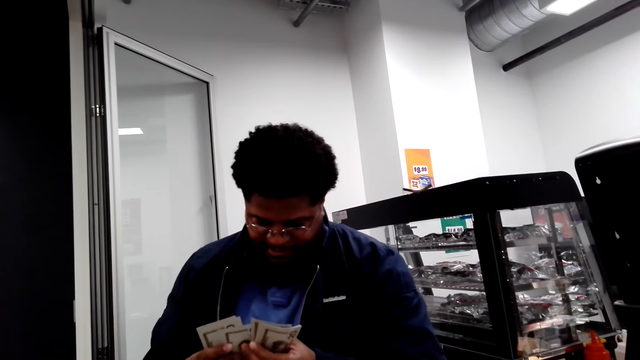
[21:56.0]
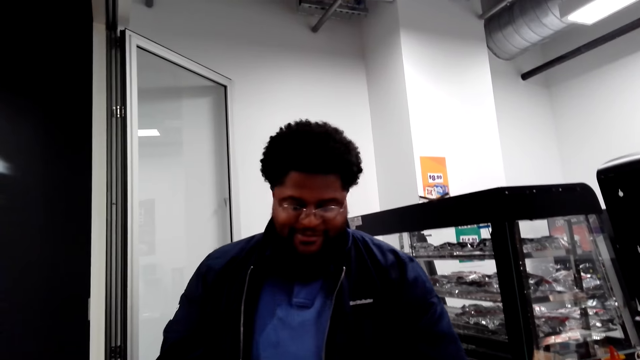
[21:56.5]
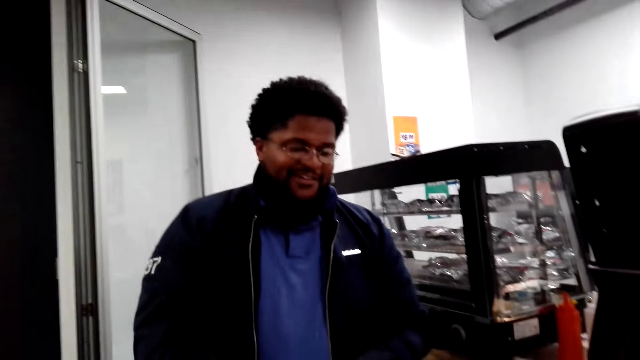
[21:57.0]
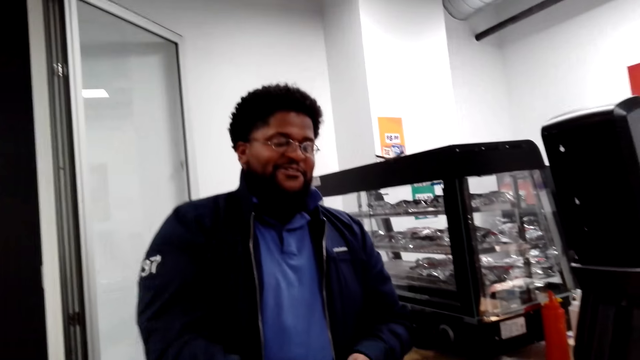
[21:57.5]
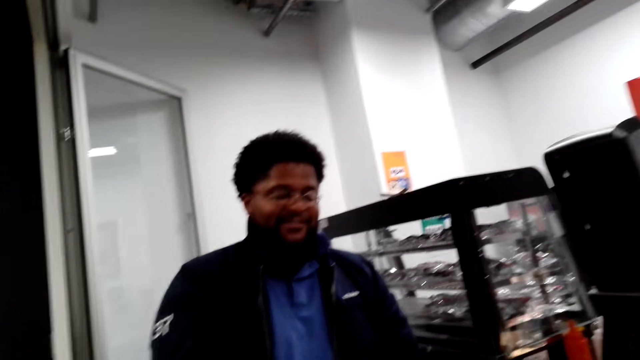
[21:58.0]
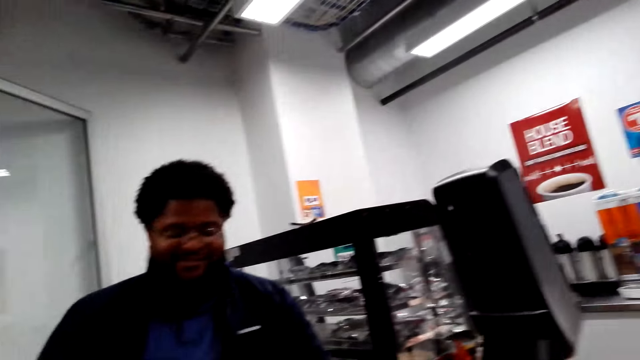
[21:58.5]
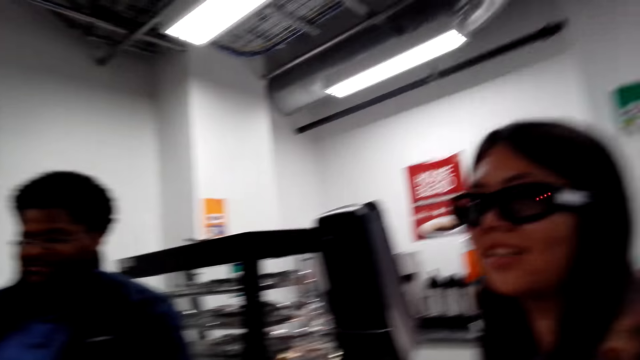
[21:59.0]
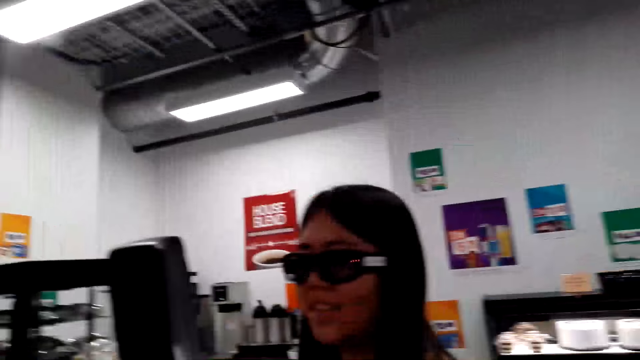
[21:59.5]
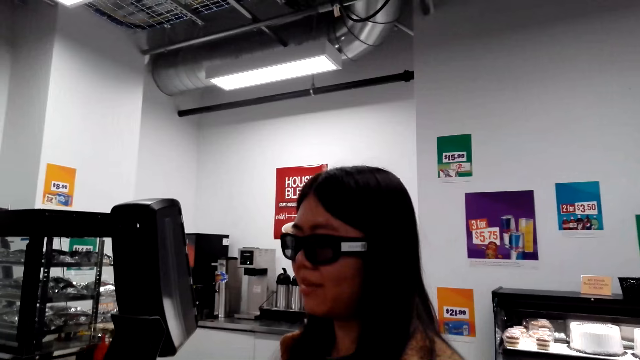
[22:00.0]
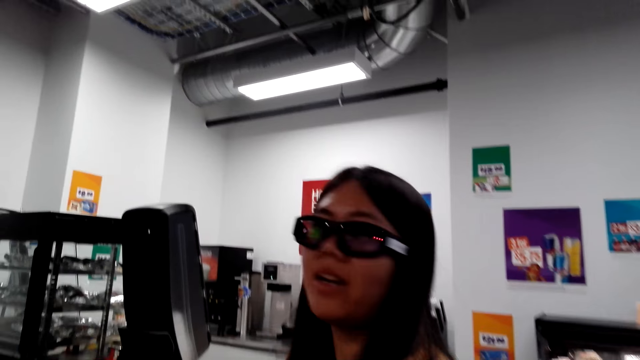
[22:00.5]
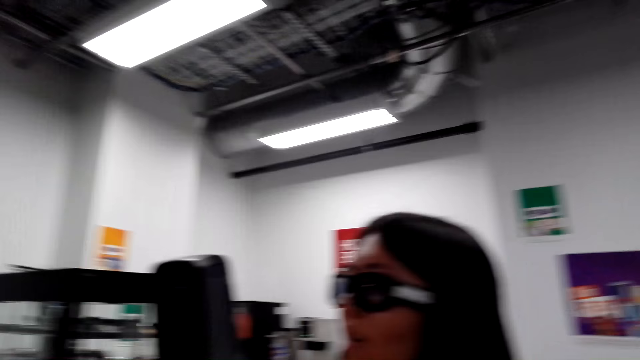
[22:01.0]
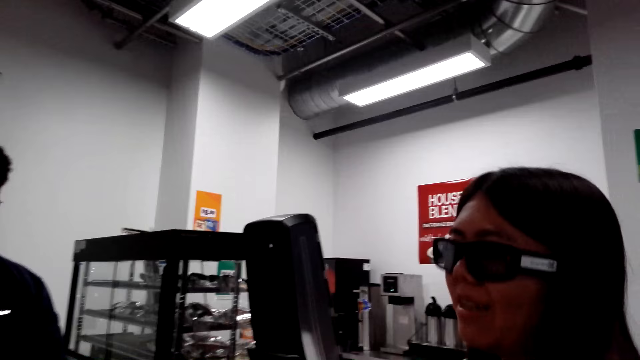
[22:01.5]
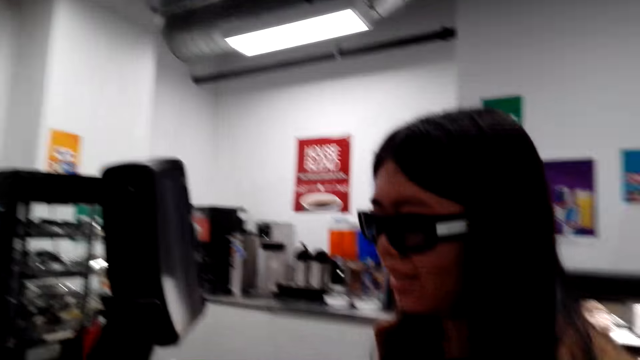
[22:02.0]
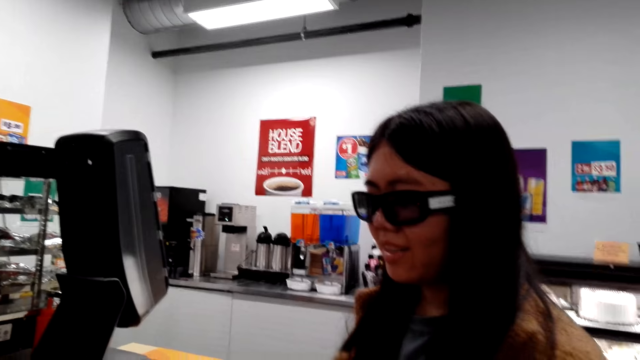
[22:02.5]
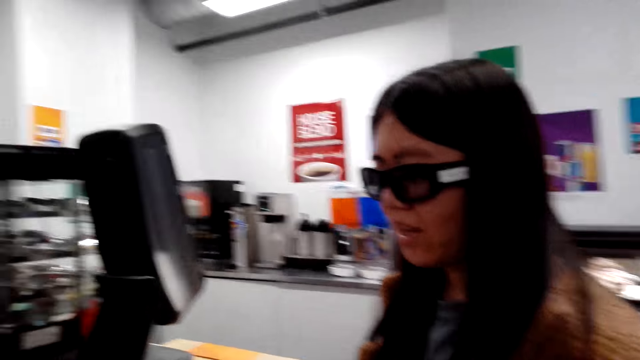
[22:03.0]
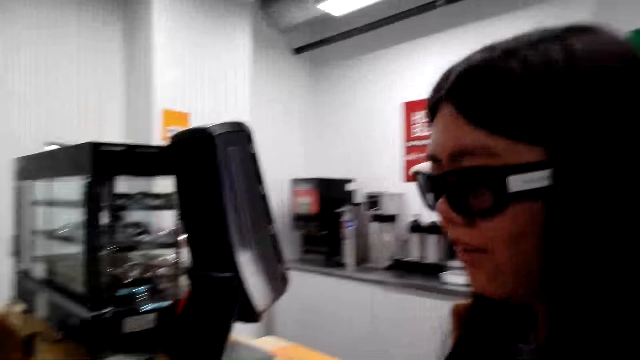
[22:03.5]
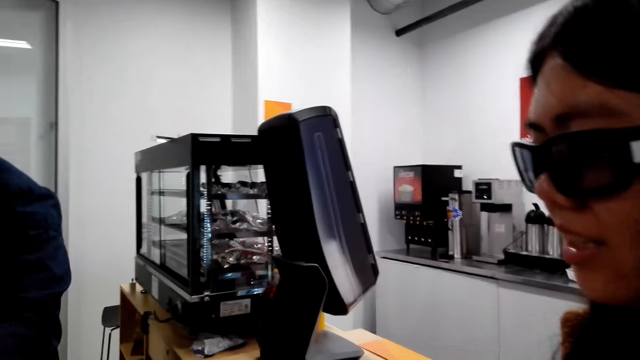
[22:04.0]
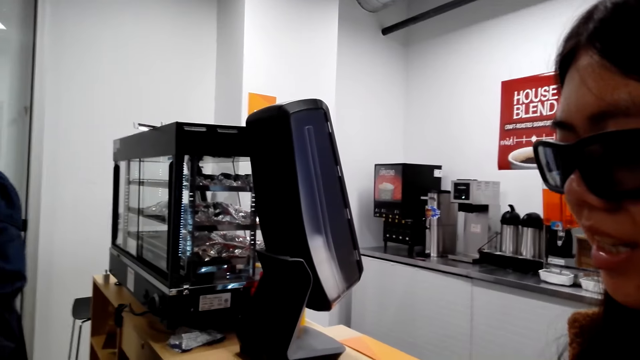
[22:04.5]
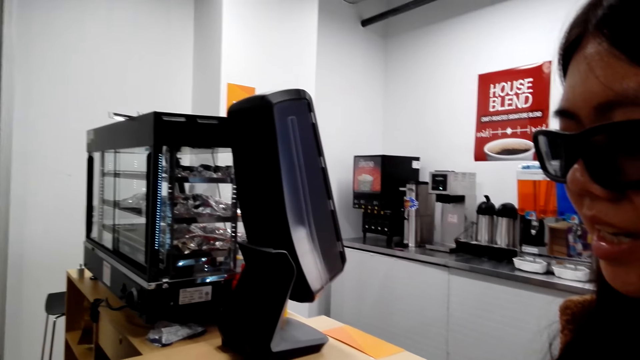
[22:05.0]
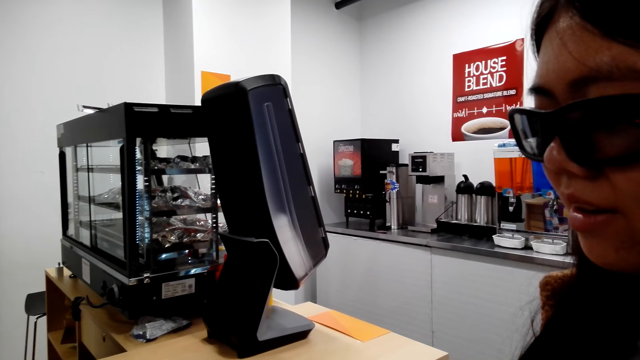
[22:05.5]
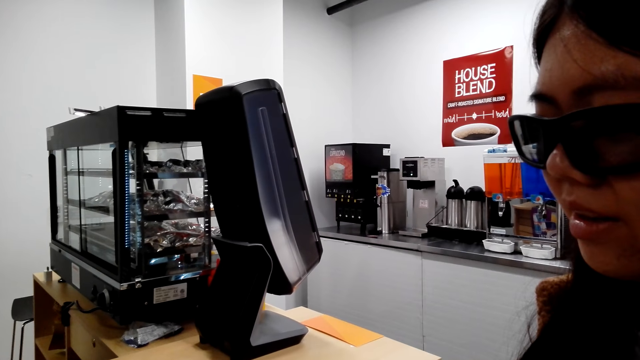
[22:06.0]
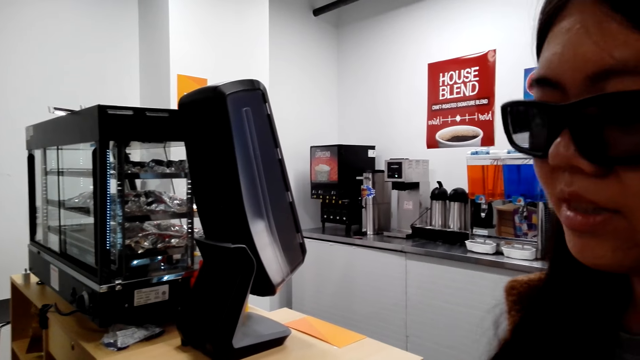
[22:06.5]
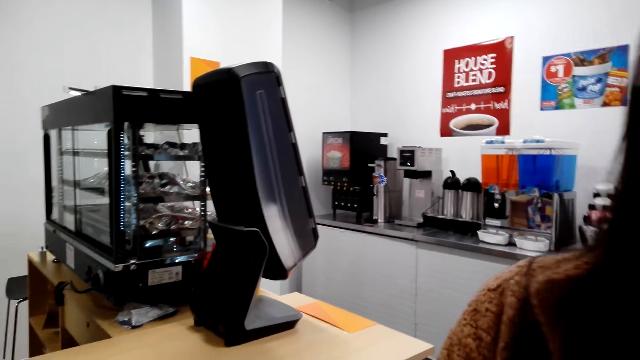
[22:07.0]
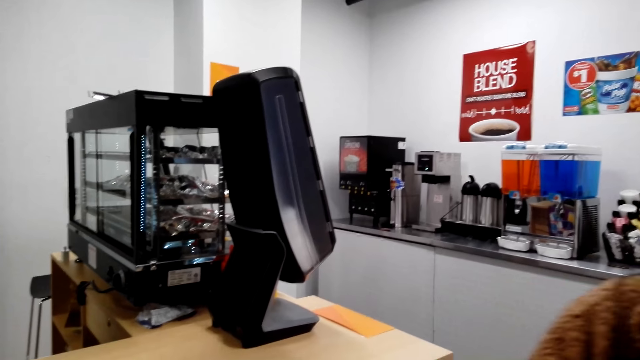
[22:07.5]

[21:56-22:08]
The camera wearer picks notes from a man. They dialogue with a cashier. They talk to a woman. They count money.

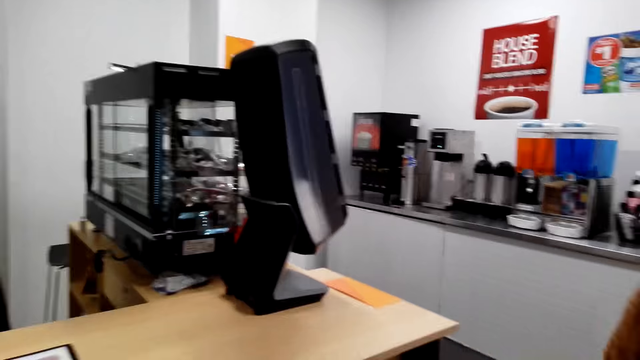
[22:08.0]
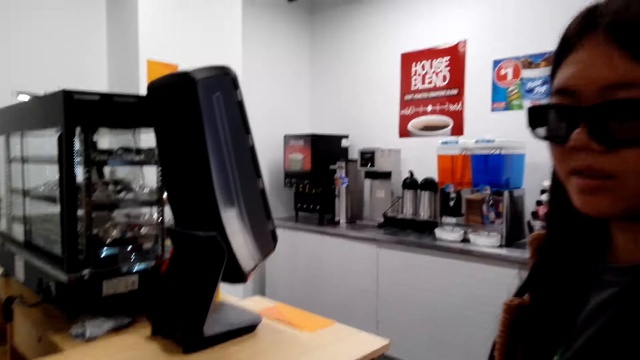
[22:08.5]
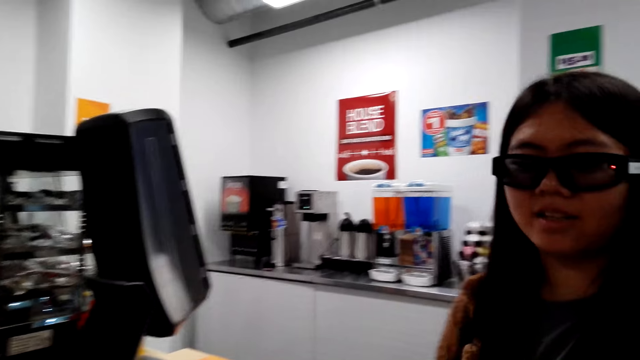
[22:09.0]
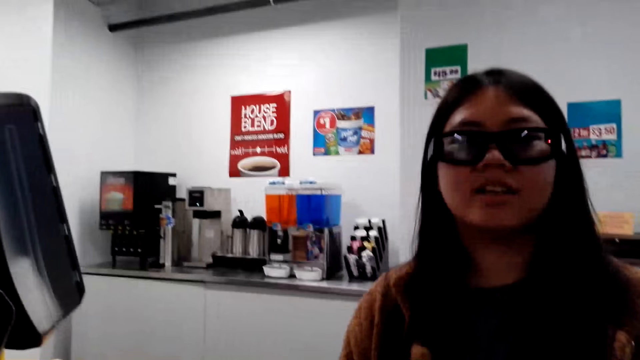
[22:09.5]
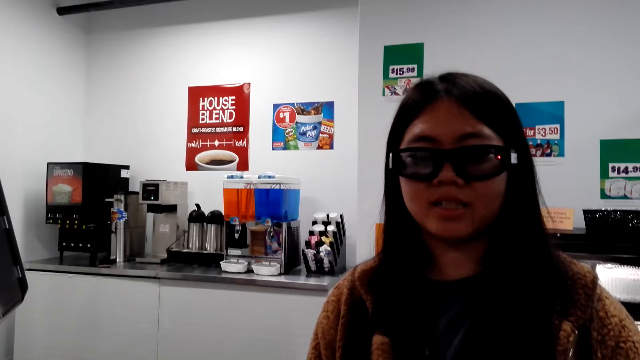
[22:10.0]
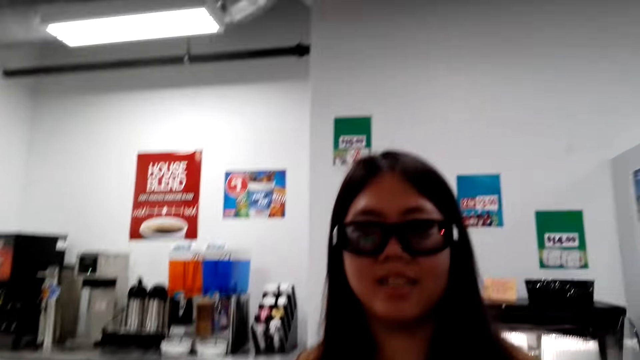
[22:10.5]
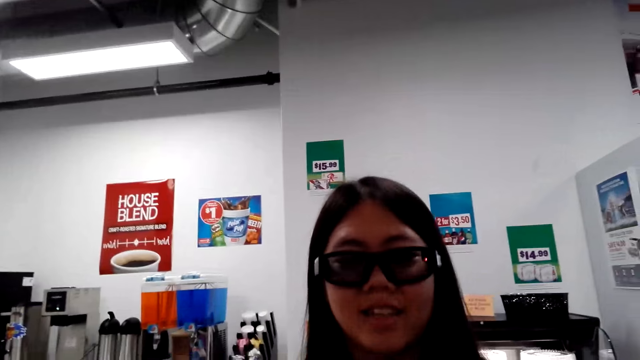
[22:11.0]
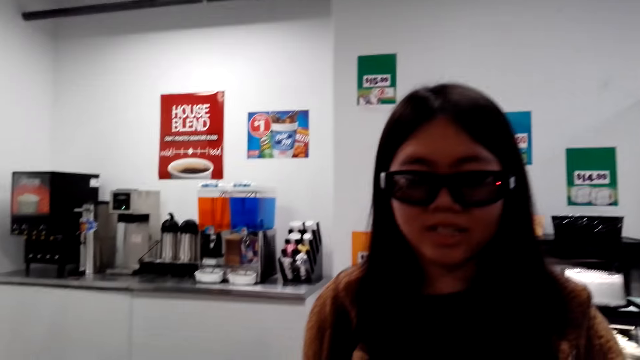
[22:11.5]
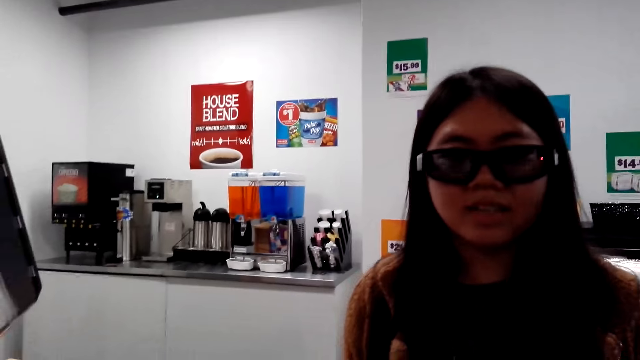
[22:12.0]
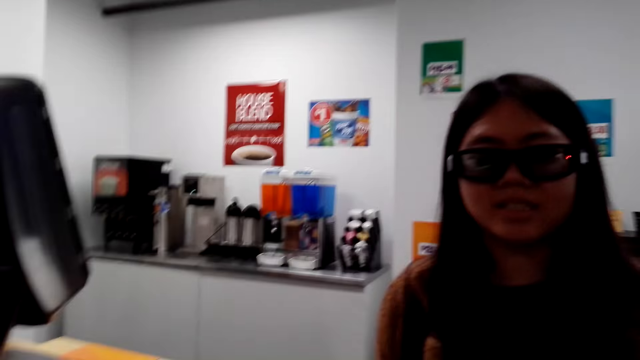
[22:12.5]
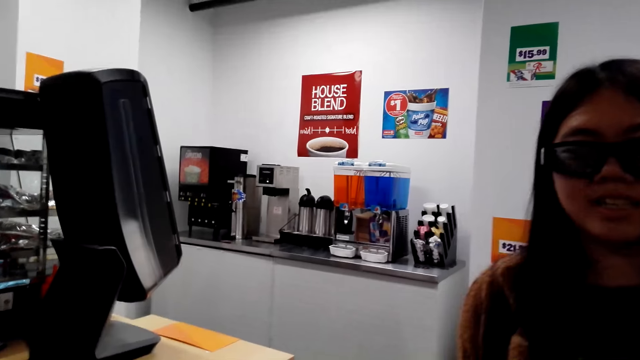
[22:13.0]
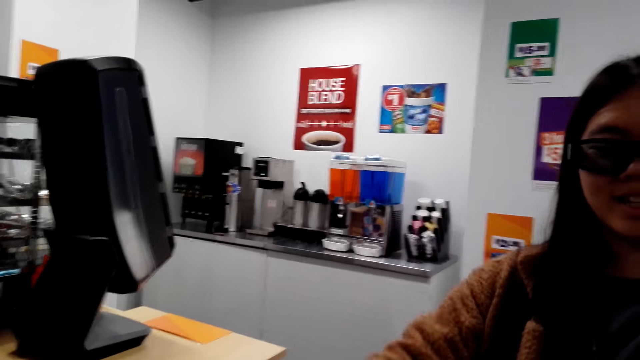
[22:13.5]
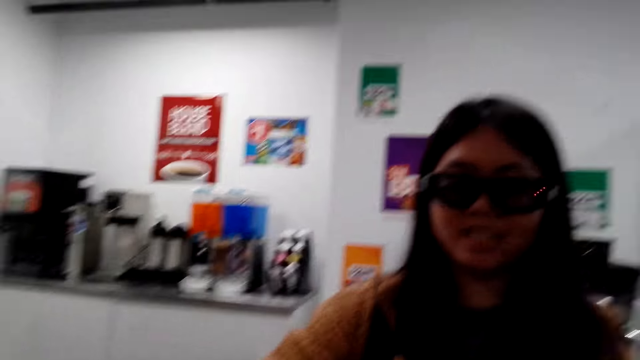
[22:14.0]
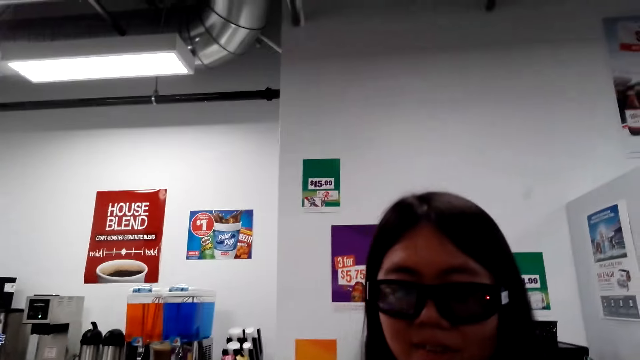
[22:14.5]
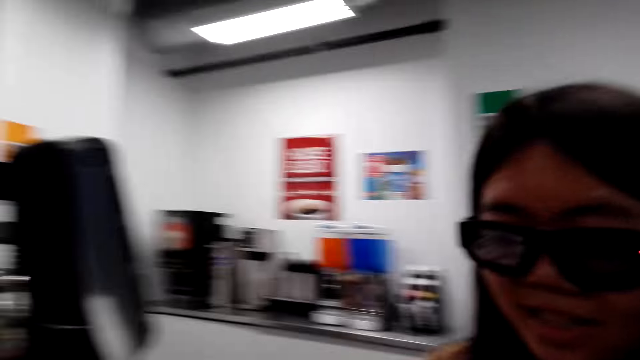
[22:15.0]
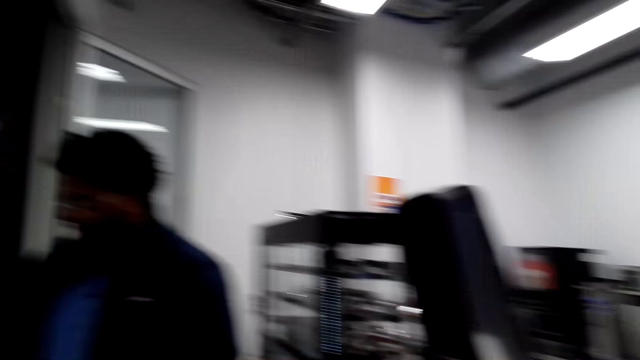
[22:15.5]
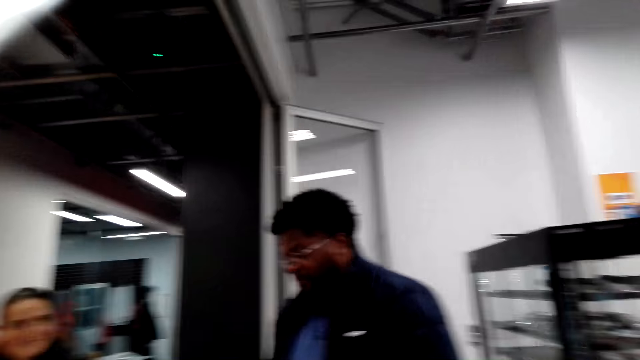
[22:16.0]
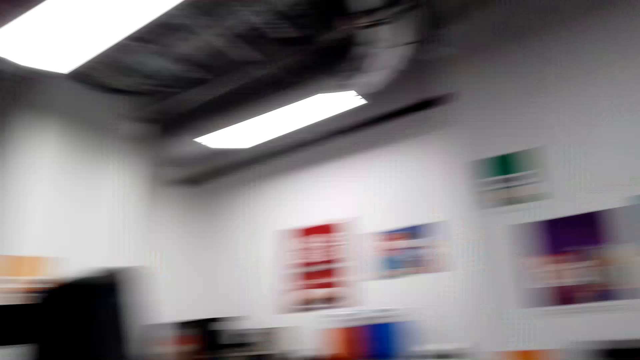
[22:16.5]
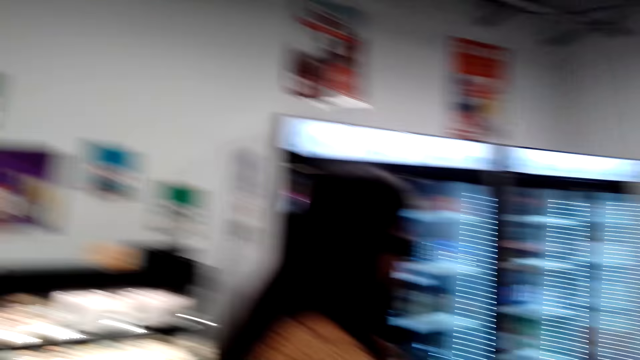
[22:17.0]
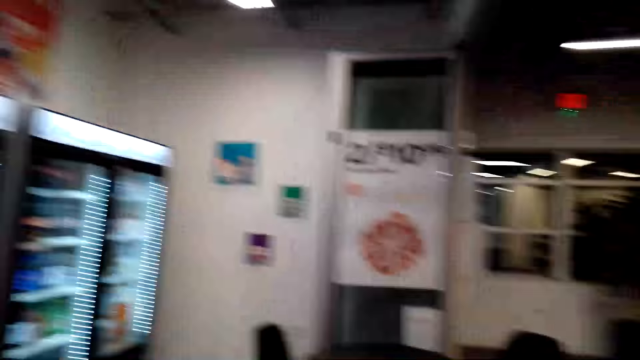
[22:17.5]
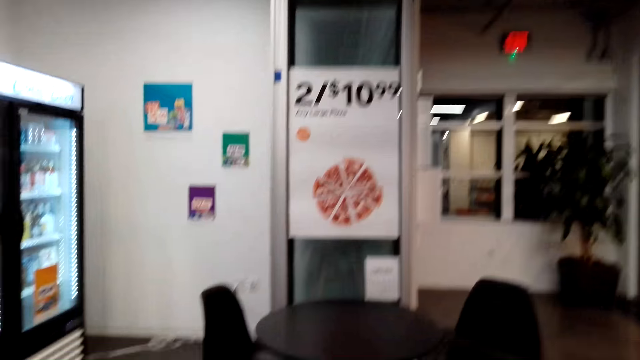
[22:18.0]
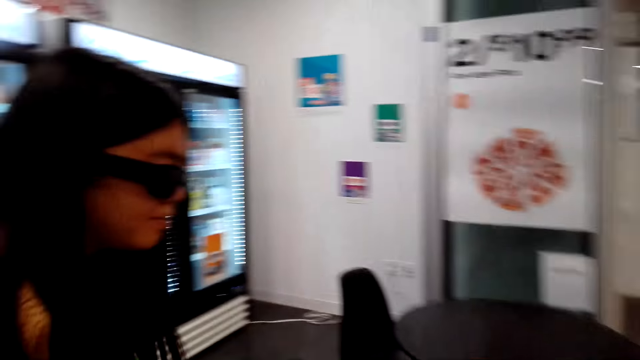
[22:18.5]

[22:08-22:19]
The camera wearer dialogues with a person. They look around. They walk around the store.
